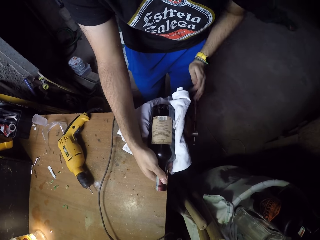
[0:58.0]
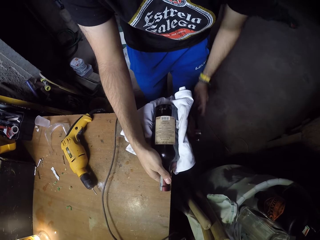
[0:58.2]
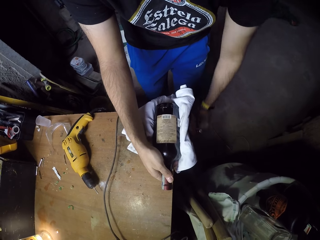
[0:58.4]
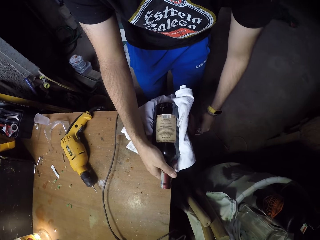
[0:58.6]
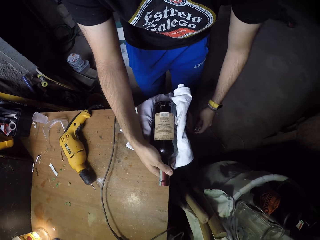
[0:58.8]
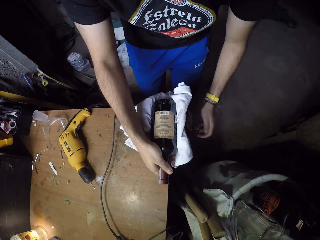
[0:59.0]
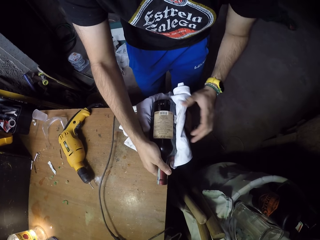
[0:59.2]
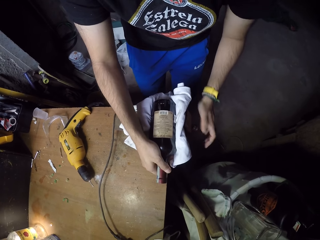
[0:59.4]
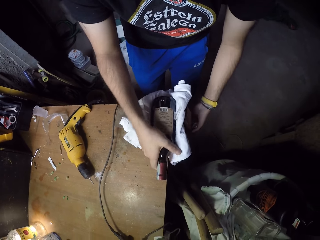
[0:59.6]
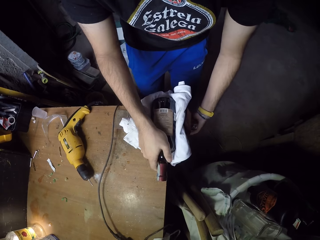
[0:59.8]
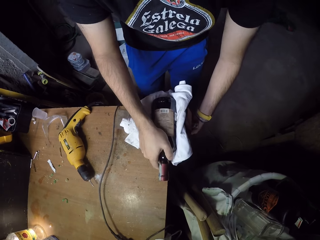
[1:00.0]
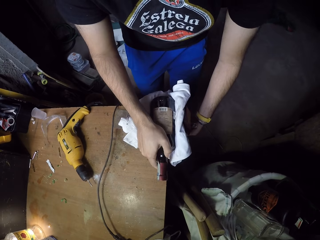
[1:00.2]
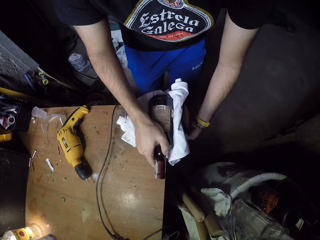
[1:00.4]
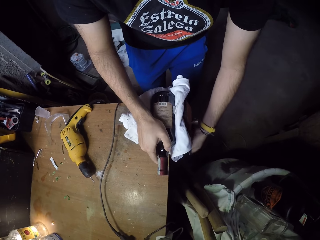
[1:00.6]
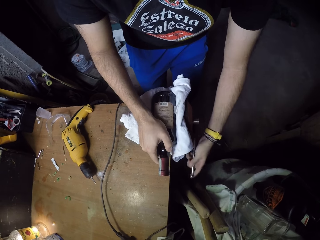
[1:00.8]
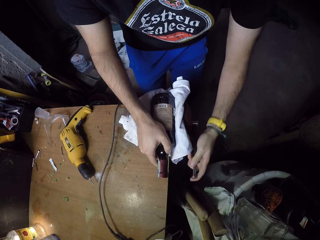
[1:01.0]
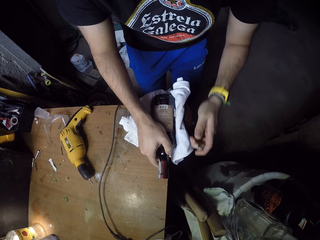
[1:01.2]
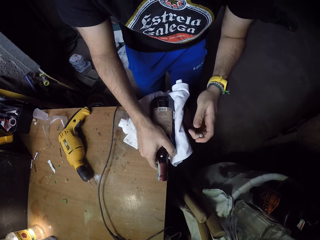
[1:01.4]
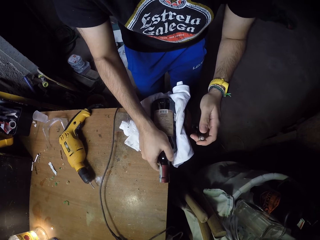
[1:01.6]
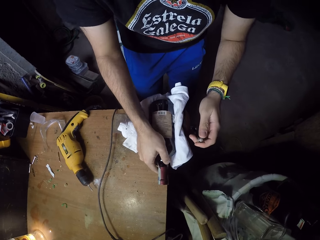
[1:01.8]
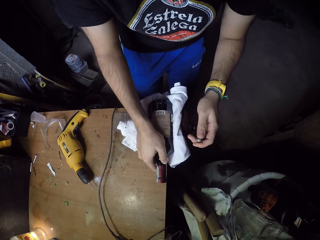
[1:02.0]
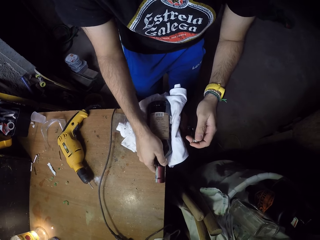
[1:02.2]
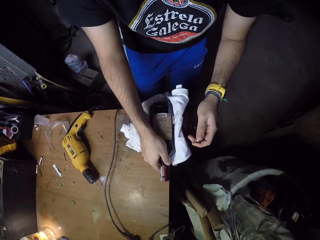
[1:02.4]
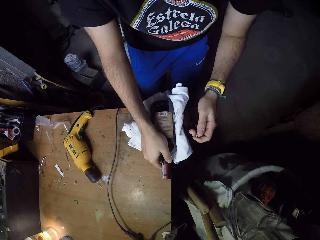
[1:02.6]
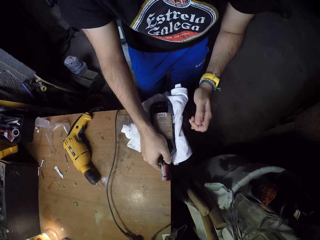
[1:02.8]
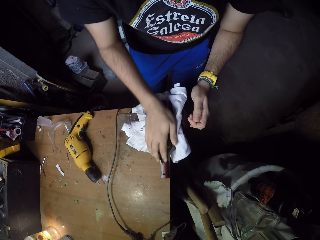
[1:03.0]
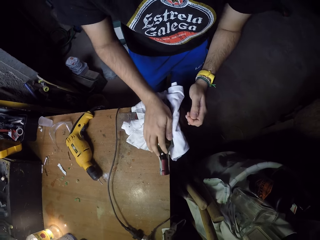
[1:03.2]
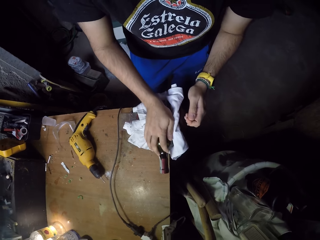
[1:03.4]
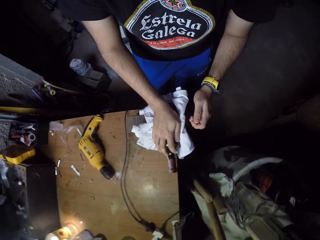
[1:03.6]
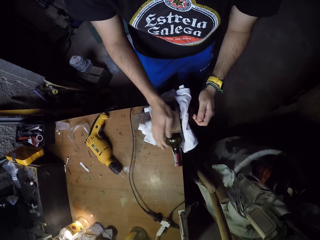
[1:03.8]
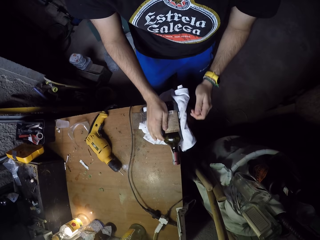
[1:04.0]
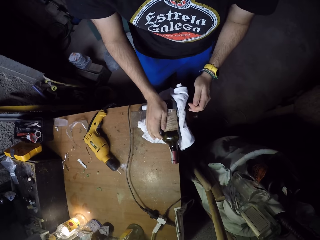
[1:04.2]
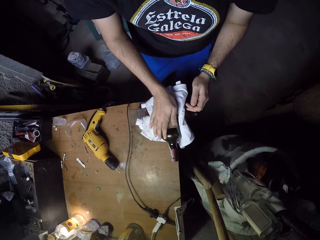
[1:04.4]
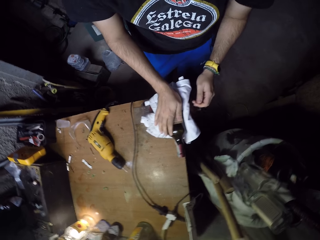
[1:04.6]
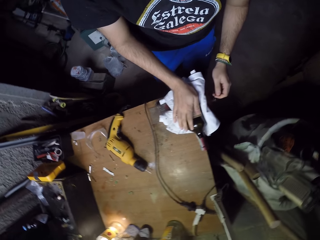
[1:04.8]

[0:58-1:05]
The camera wearer adjusts the bottle in the cloth padded bench vice with his right hand.

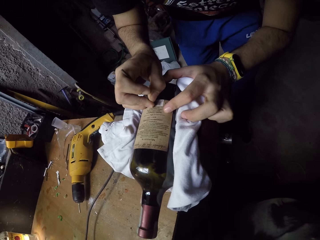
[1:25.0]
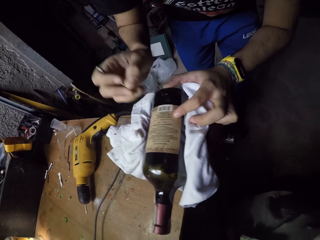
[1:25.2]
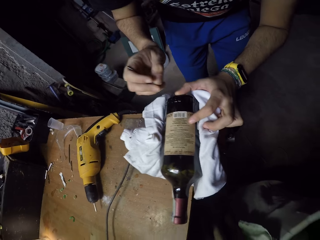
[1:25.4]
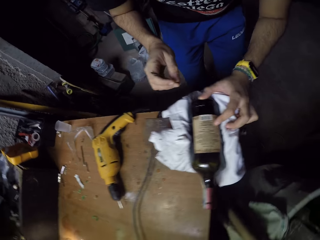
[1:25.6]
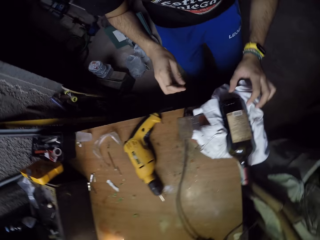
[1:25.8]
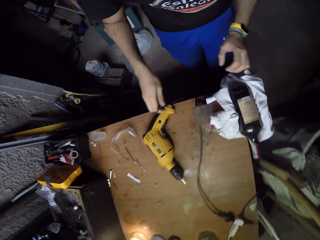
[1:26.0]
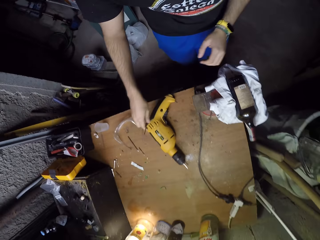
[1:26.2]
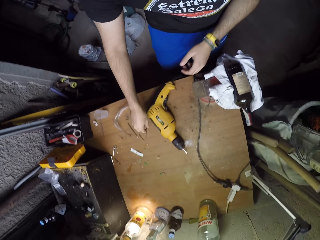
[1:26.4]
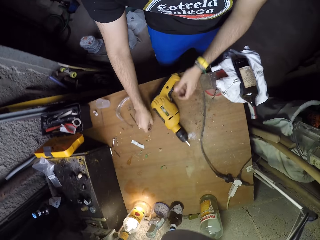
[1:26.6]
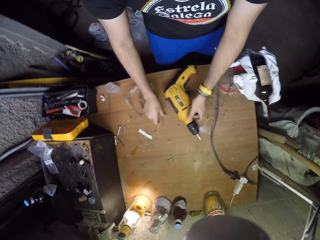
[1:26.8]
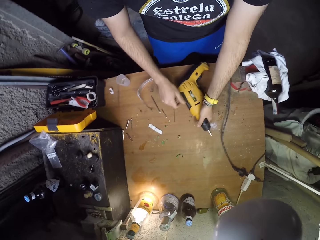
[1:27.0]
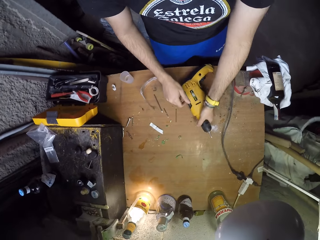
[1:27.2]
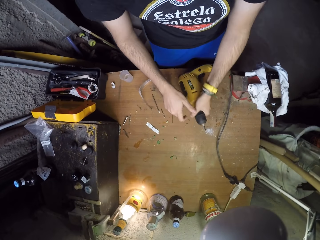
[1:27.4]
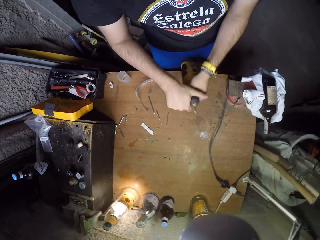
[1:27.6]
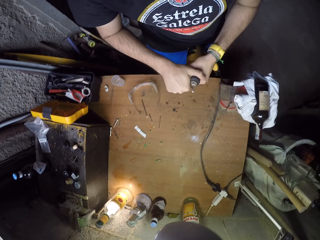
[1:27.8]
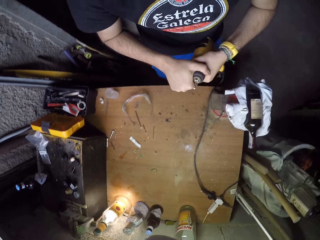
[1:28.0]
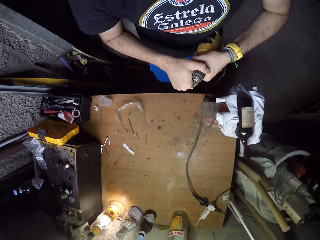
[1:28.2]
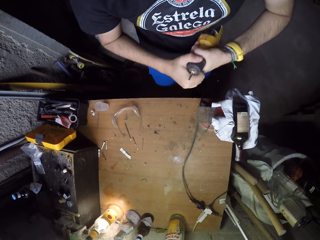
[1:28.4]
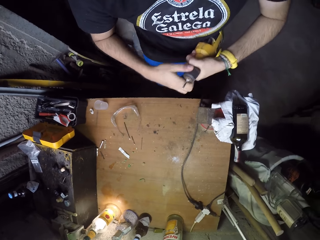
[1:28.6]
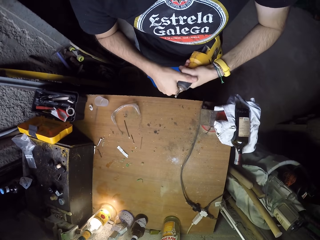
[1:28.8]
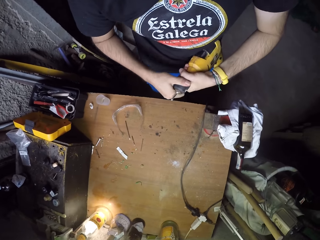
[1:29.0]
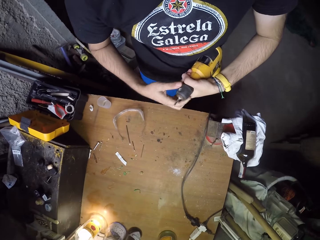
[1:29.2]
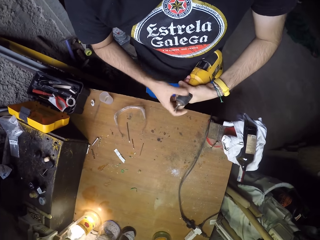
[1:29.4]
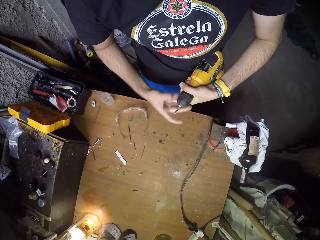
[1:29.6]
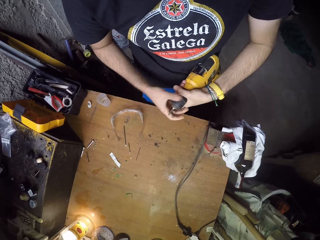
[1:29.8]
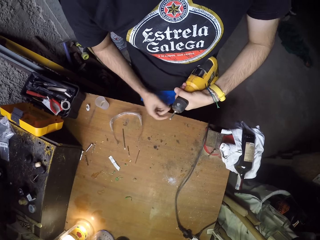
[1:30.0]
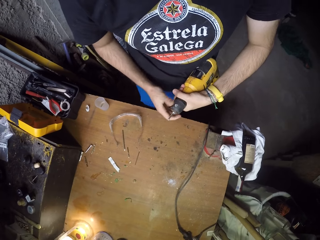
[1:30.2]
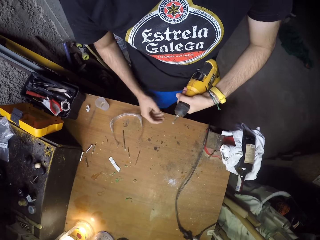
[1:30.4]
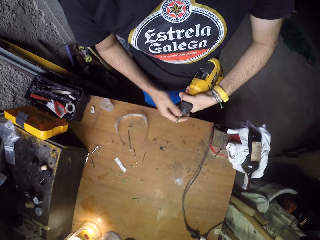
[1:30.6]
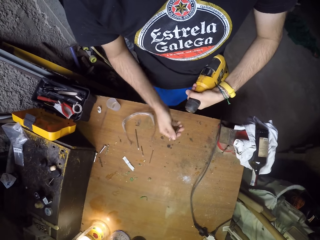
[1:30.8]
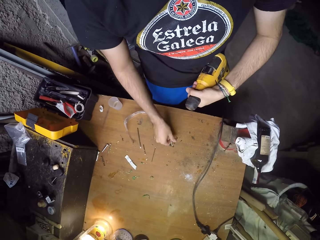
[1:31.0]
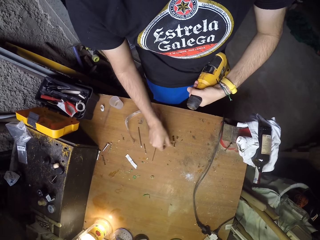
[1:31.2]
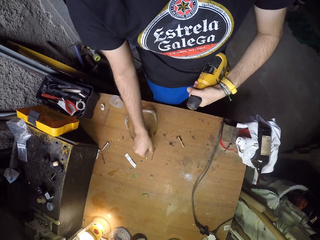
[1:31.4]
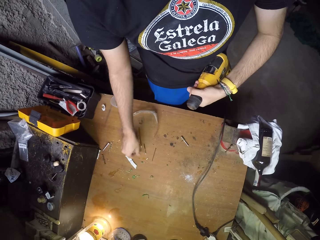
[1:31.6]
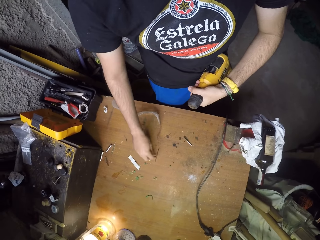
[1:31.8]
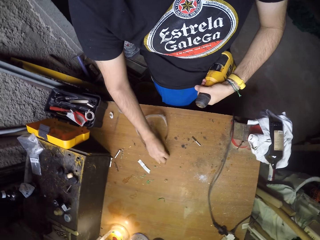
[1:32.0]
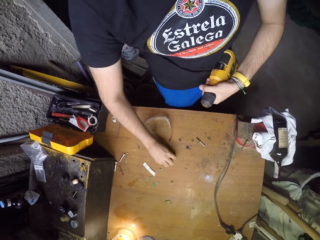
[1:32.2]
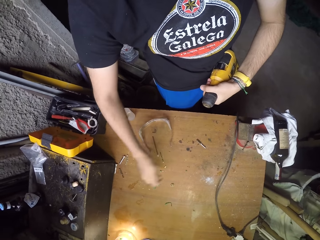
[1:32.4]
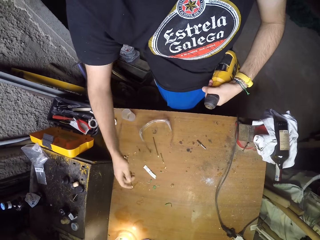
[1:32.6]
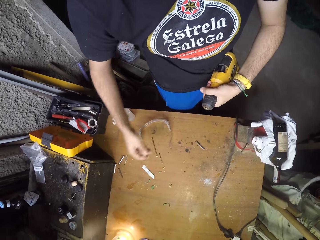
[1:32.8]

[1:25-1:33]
The camera wearer places the nail in his right hand on the table. He picks up the power drill from the table with his left hand. He unscrews the chuck of the power drill in his left hand with his right hand. He removes a drill bit from the power drill in his left hand with his right hand. He places the drill bit in his right hand on the table. He picks up a drill bit from the table with his right hand.

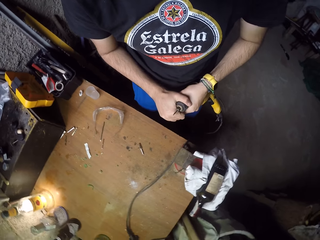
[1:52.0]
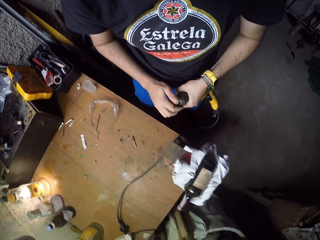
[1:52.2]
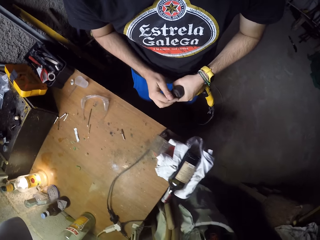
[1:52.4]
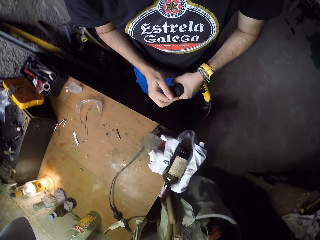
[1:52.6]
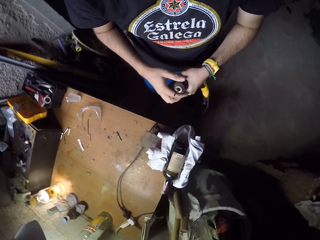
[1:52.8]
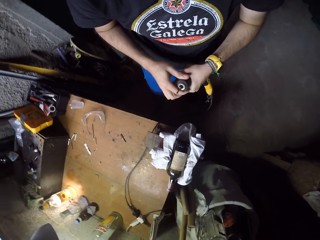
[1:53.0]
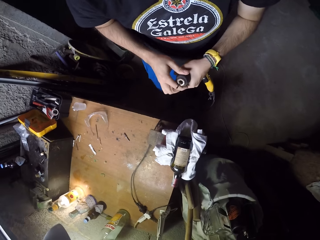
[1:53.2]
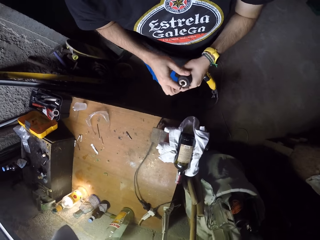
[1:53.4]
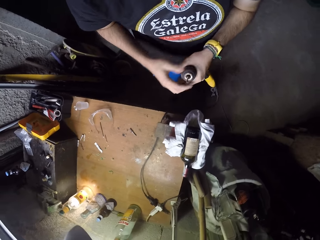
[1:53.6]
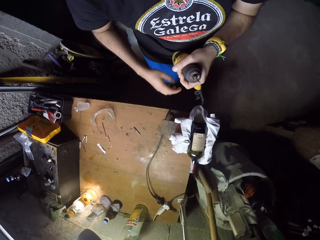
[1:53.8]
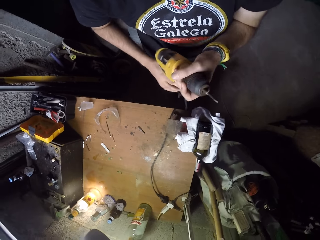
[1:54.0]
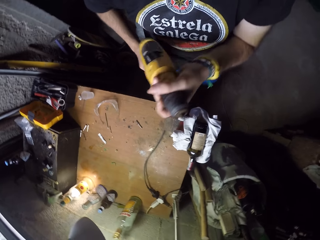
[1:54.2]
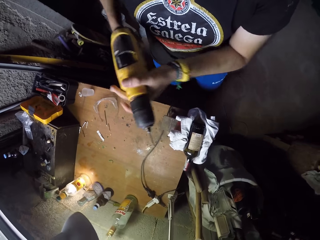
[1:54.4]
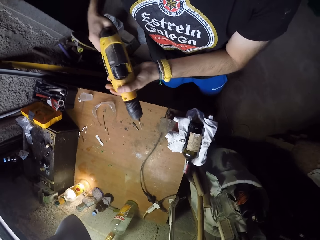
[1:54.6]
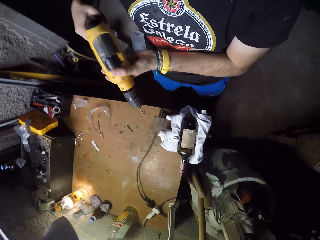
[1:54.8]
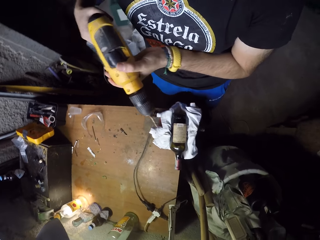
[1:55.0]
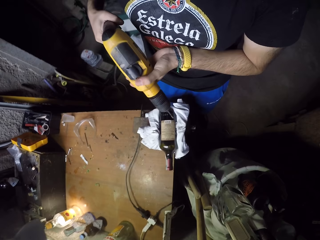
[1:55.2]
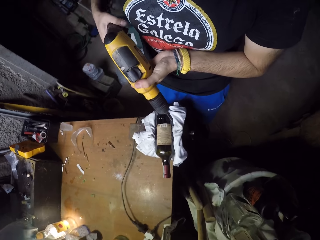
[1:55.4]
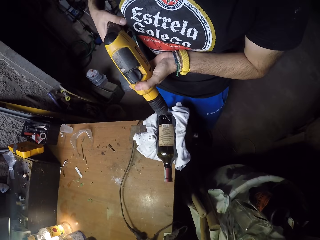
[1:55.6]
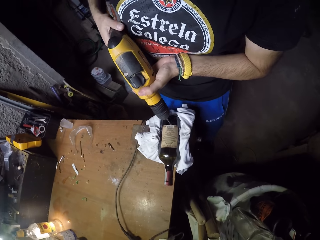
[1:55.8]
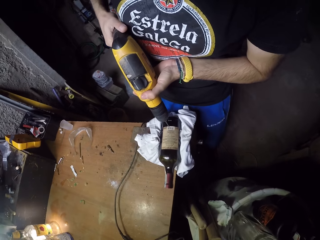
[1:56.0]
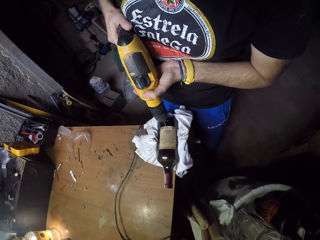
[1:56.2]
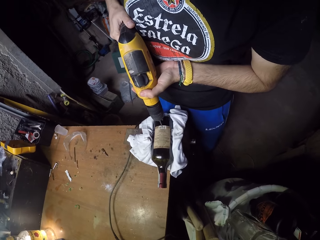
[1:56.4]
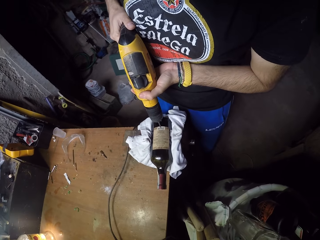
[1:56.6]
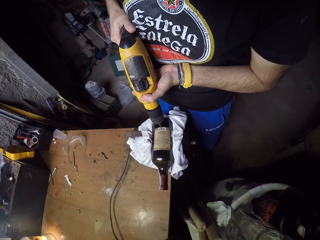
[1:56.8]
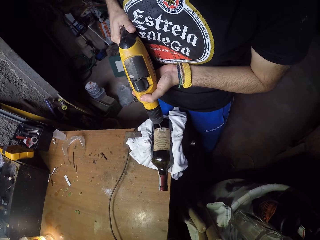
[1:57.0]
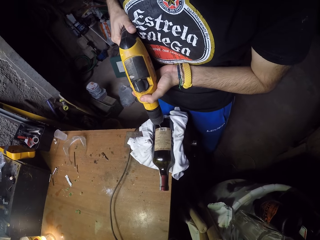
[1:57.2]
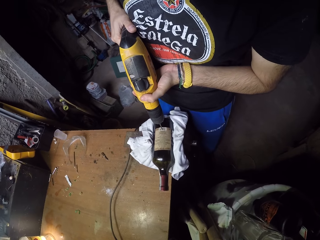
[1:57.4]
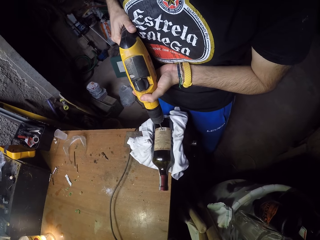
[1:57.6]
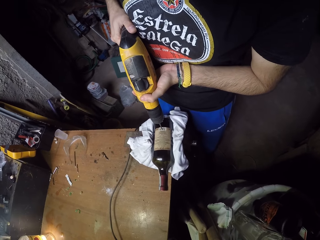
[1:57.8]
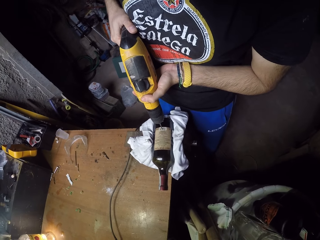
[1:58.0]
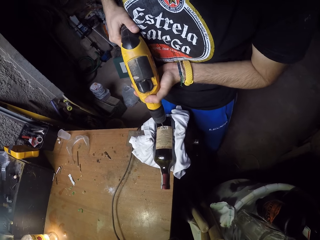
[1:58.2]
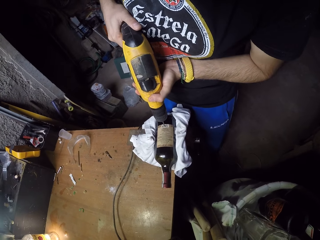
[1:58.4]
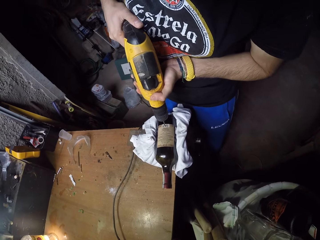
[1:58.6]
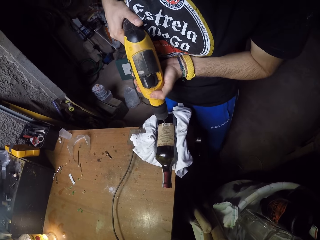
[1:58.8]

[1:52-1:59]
The camera wearer holds the power drill with both hands. He drills the bottle in the cloth padded bench vice with the power drill in his hands.
